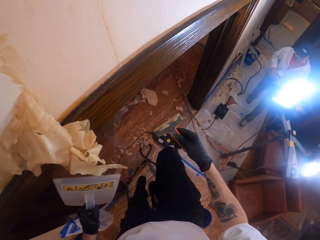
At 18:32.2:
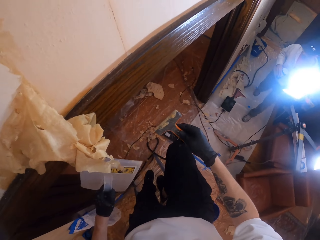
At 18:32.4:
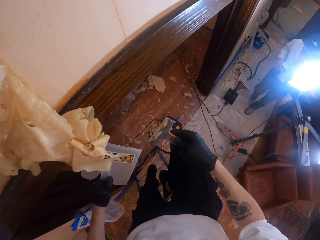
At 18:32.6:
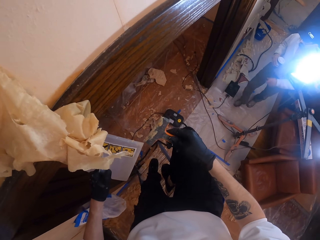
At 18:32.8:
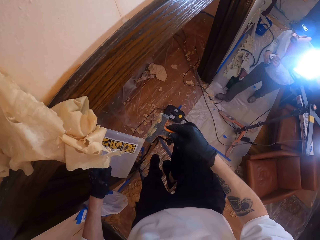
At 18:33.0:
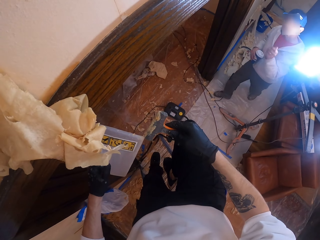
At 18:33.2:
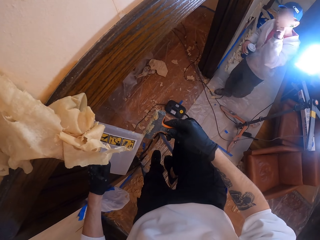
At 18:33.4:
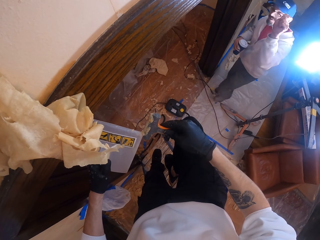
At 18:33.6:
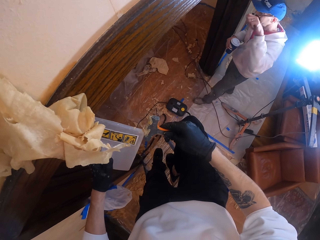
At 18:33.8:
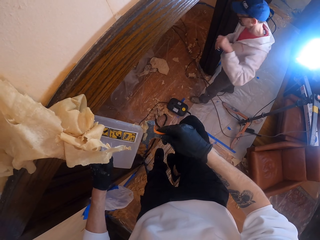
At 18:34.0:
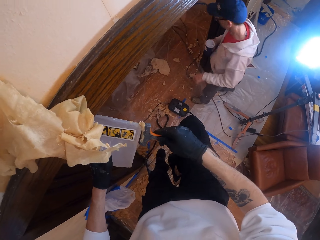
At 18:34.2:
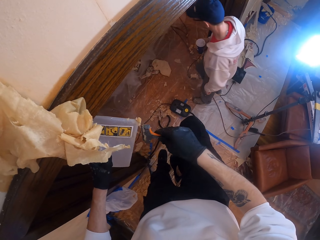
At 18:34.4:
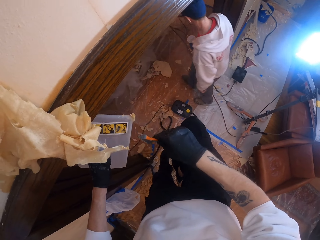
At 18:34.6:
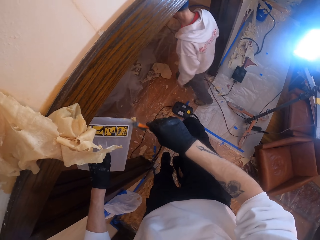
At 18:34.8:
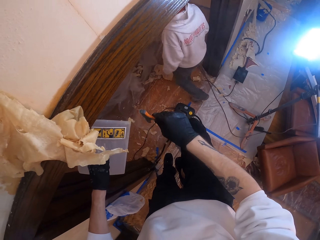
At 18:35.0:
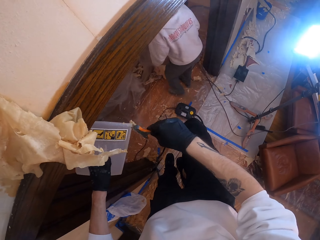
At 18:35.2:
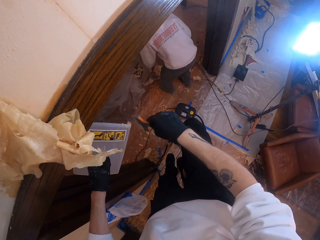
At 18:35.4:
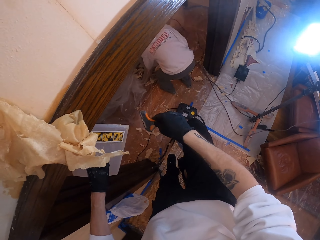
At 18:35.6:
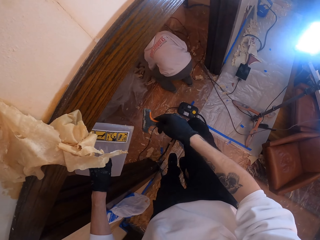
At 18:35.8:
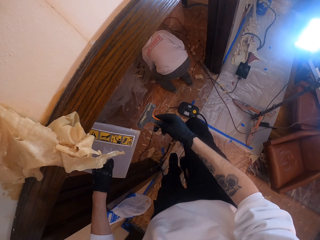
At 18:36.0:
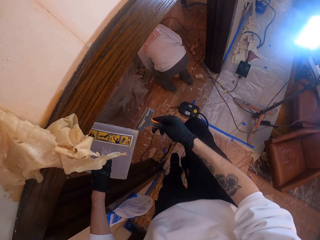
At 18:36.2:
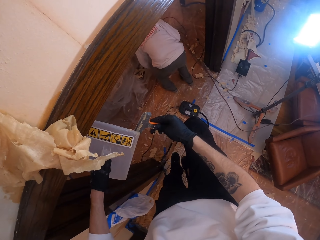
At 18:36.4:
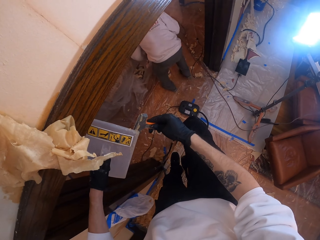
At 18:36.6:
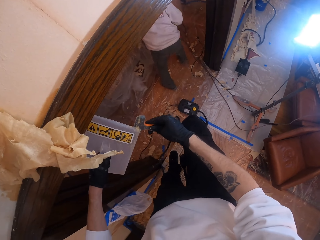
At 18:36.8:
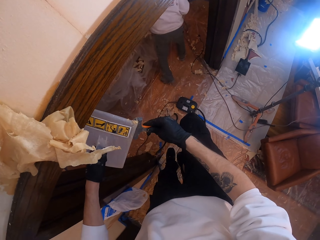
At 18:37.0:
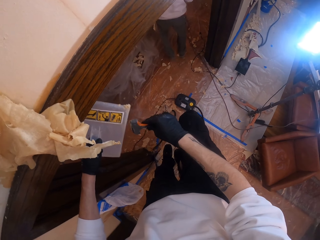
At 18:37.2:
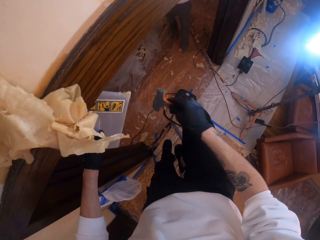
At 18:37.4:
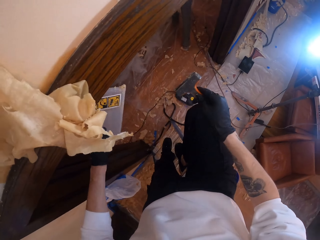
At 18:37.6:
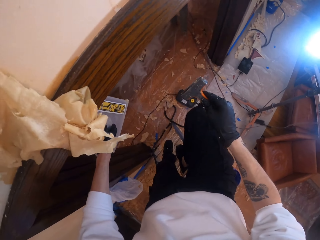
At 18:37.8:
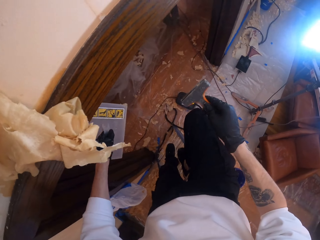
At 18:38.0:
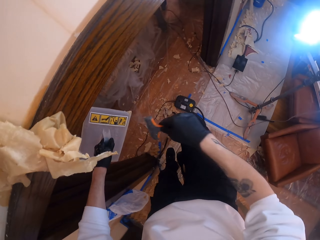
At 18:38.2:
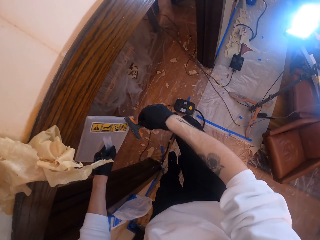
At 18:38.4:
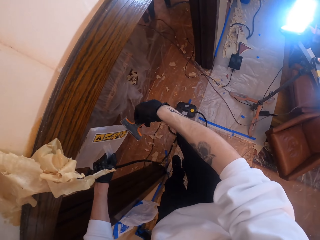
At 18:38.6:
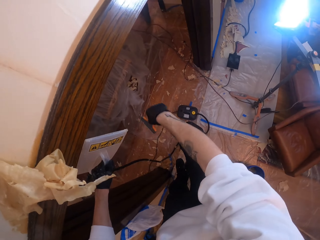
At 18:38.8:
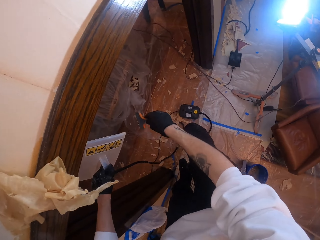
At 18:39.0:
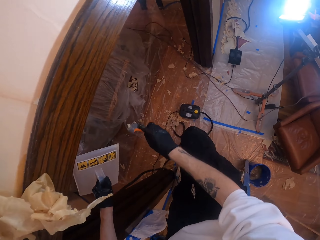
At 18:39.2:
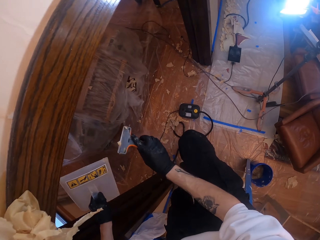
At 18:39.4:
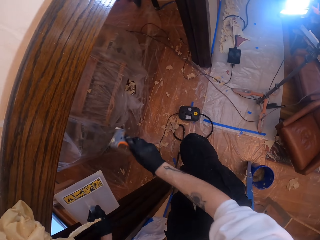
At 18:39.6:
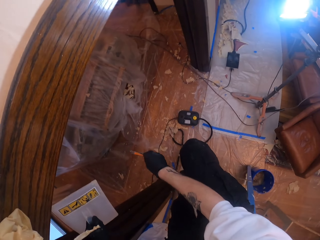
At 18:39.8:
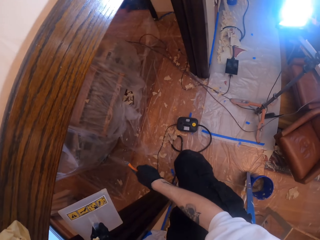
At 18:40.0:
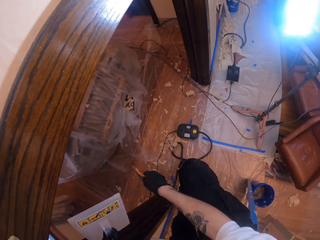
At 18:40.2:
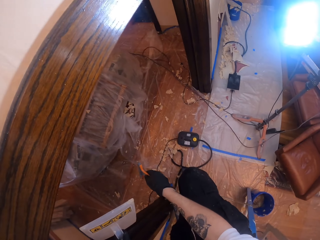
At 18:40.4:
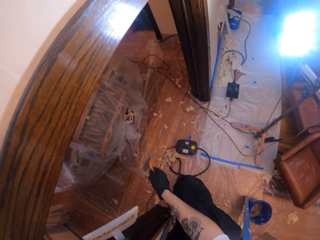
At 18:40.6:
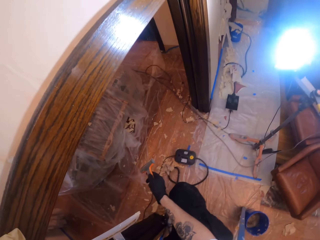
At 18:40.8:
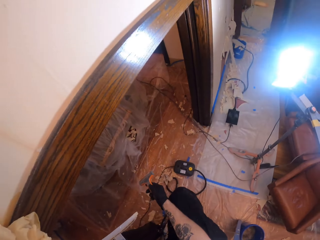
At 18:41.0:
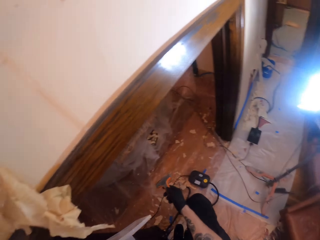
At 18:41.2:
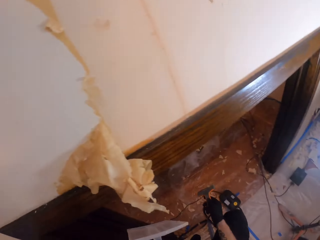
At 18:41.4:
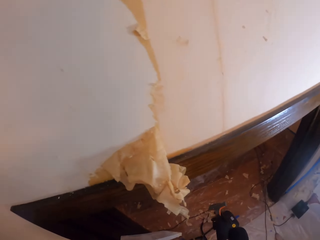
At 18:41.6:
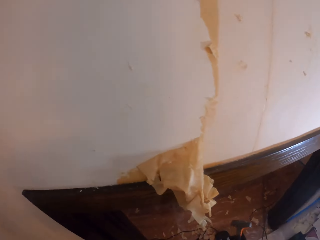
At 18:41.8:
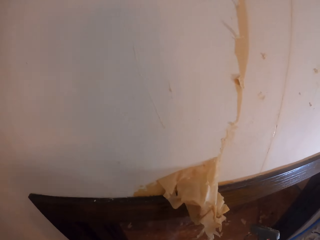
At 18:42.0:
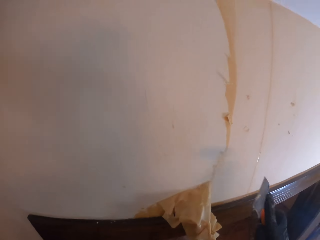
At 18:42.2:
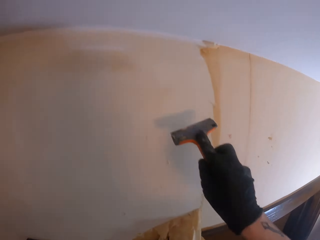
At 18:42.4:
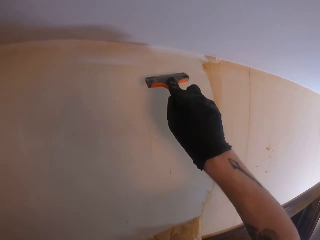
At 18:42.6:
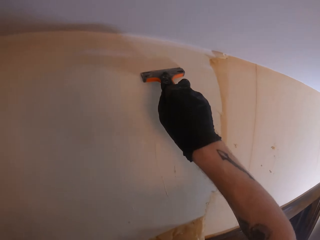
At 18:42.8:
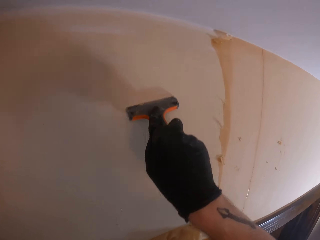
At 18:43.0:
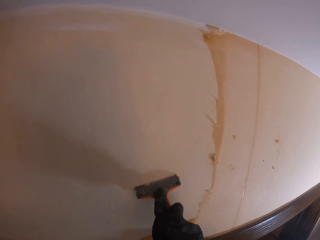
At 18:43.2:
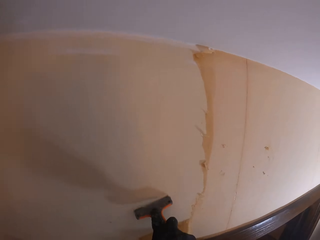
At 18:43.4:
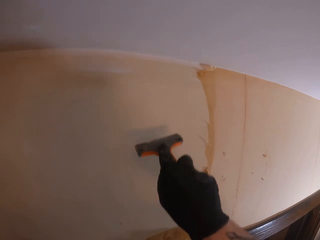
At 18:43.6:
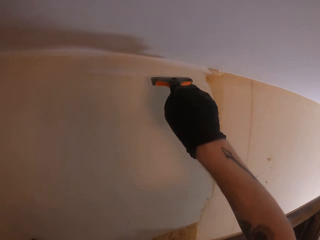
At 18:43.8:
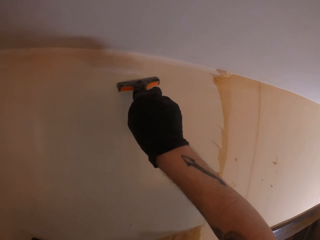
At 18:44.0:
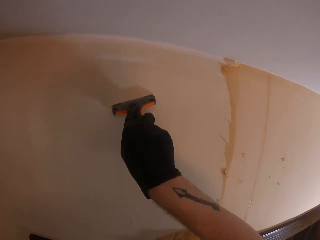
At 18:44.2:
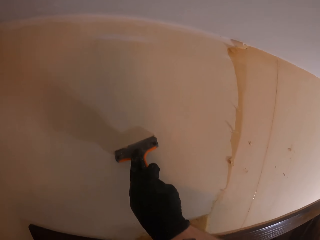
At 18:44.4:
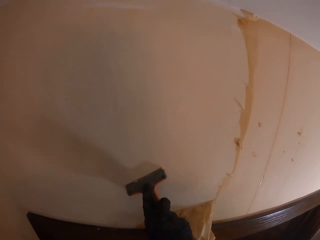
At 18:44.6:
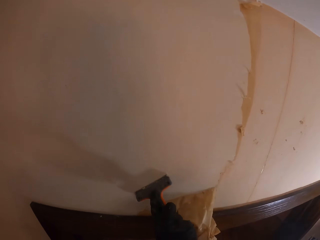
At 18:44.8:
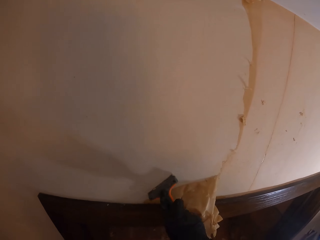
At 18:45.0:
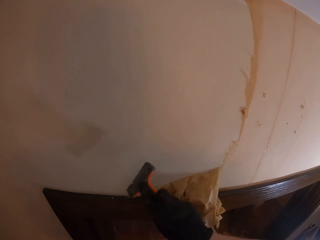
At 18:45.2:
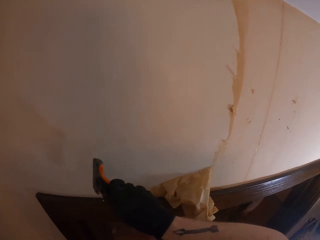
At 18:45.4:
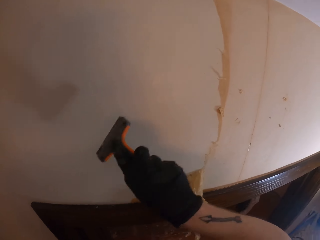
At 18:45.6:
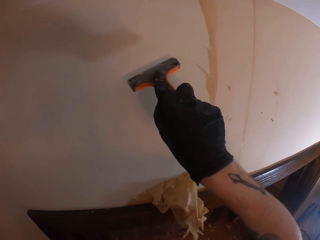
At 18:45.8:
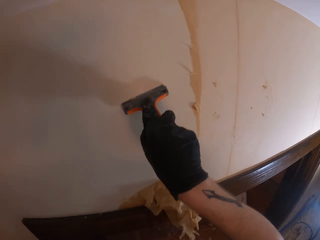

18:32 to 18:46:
The camera wearer stares at the paint scraper. A man walks around. The man interacts with the camera wearer. The camera wearer wipes the paint scraper with a steam wallpaper stripper. They remove paint from a hawk. The man collects something on the floor. The man walks around. The camera wearer removes paint from the hawk. They look around. They scuff the wall paint with the paint scraper.

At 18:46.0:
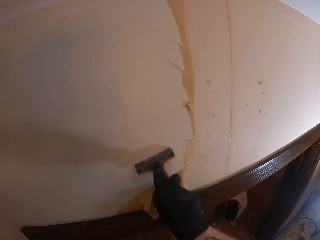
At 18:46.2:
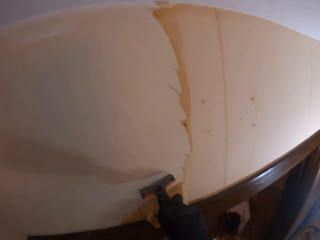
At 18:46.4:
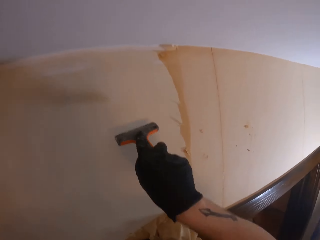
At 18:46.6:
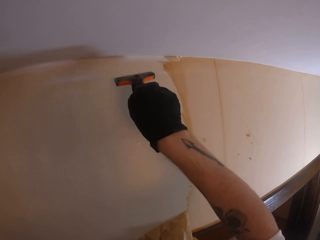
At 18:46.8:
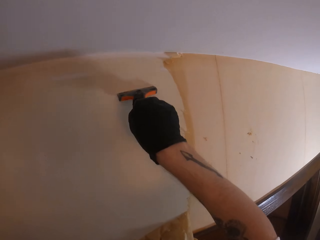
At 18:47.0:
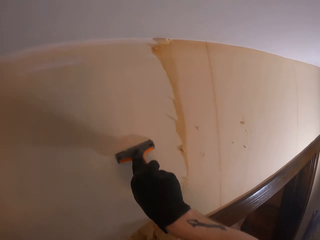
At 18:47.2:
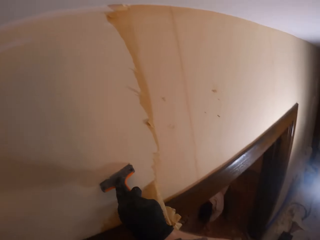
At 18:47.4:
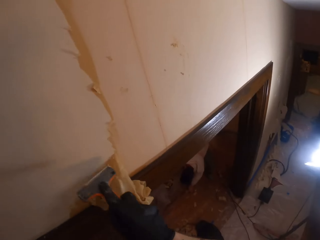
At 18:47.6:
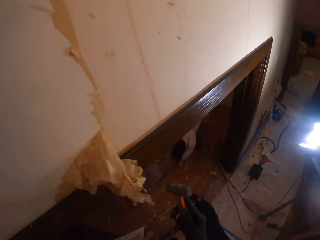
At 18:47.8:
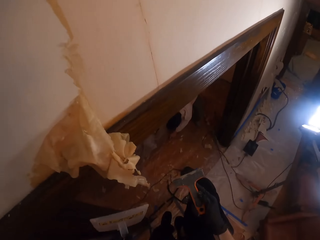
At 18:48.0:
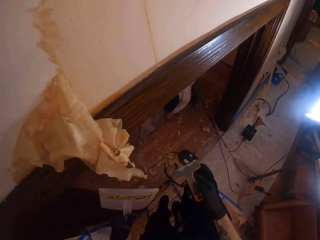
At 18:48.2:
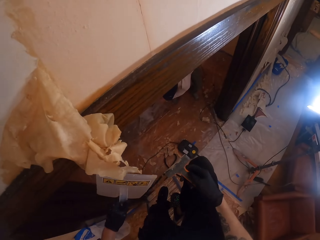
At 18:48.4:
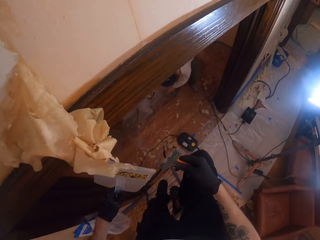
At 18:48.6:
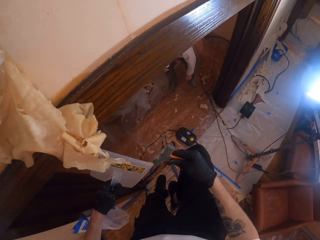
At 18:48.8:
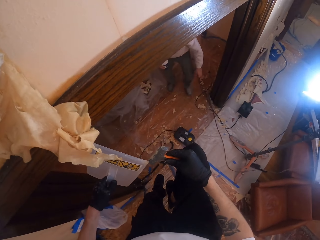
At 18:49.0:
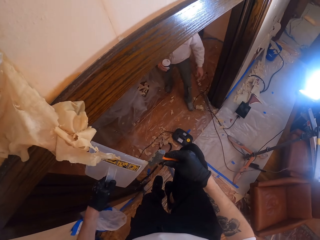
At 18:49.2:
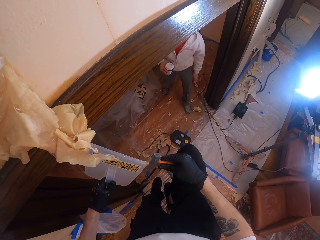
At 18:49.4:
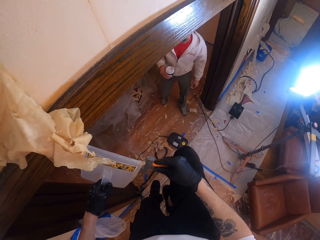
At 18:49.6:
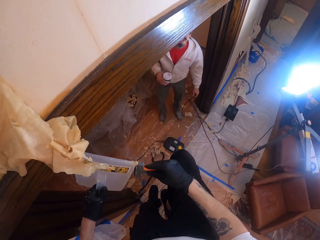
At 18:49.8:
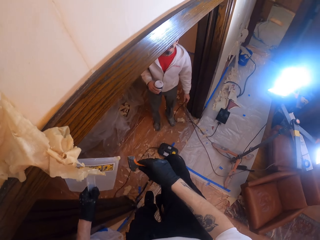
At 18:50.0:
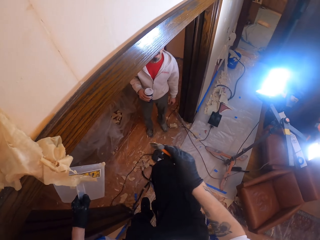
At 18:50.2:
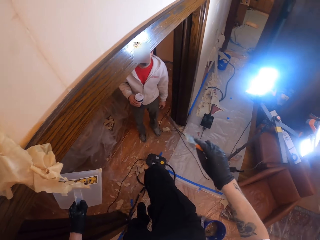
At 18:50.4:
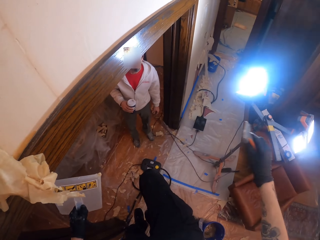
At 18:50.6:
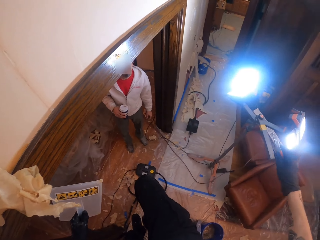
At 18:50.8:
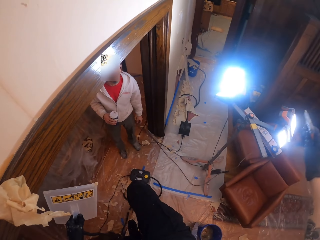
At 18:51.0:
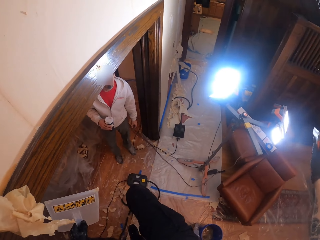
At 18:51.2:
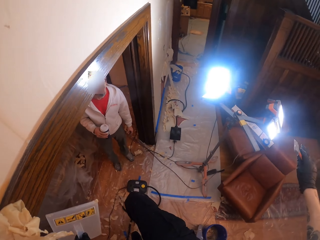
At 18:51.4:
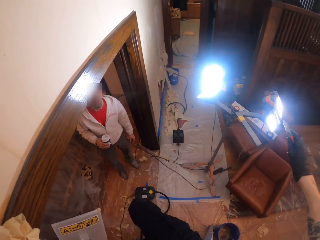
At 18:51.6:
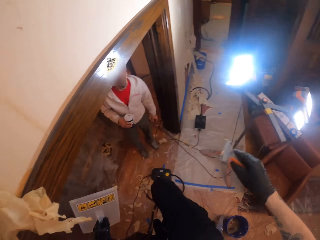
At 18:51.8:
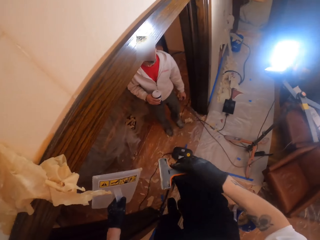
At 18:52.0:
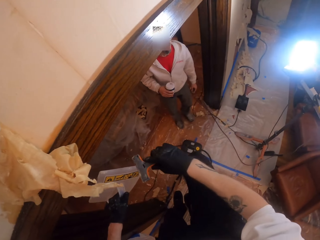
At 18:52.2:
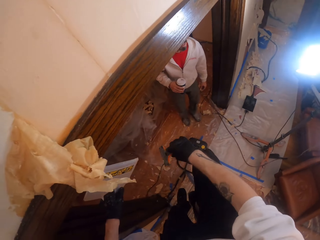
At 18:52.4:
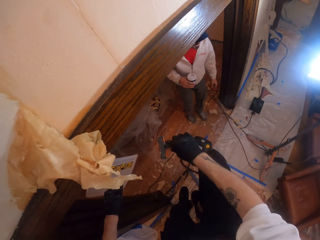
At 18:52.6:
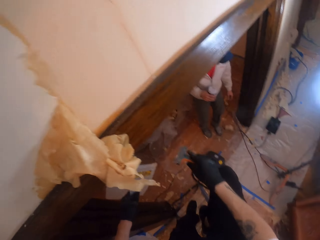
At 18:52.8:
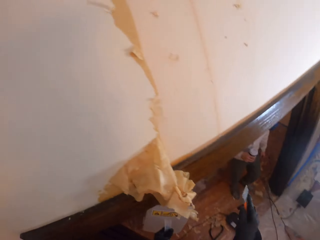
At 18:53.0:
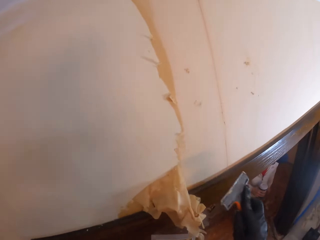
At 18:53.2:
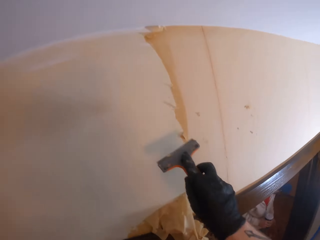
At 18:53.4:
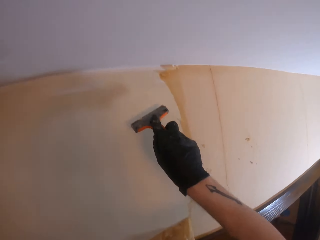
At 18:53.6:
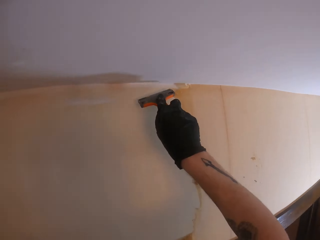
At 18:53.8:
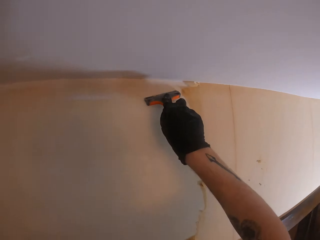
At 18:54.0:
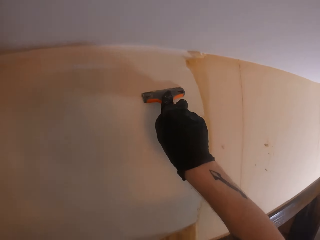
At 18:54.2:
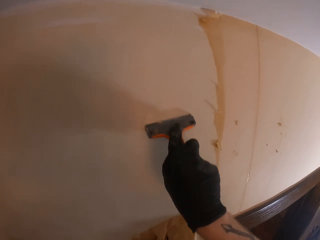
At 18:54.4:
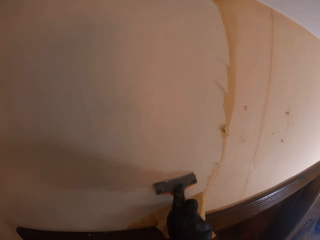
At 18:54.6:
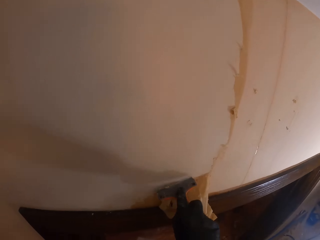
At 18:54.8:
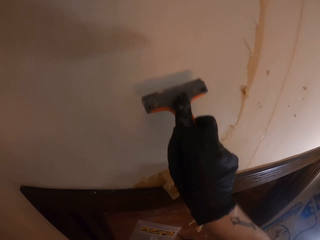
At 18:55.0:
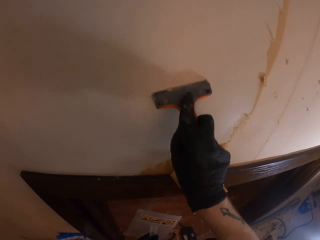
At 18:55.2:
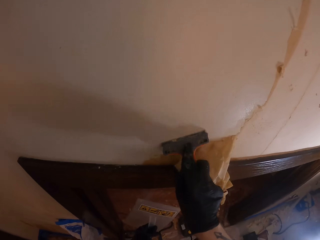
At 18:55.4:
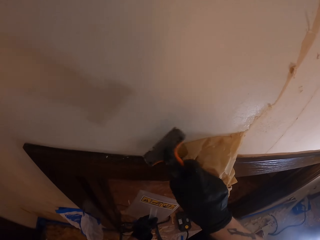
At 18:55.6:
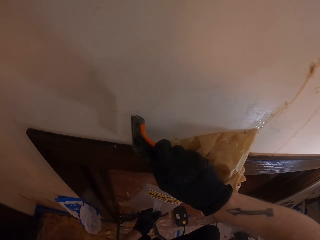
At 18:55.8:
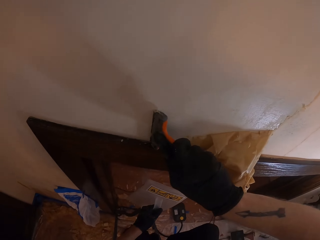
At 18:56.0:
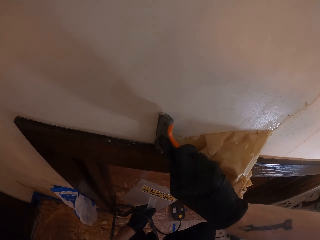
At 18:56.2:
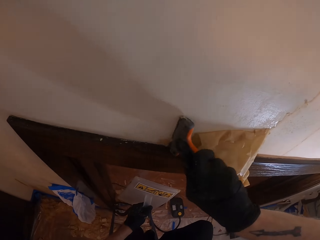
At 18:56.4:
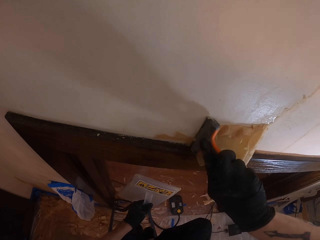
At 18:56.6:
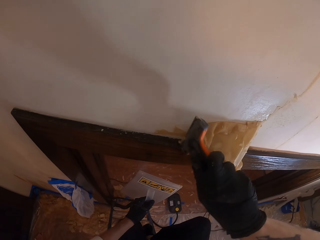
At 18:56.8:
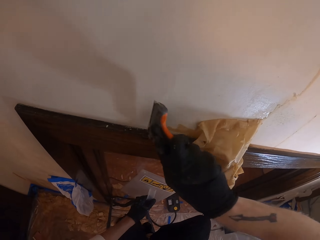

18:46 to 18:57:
The camera wearer stares at the paint scraper. They wipe the paint scraper with a steam wallpaper stripper. A man holds a disposable cup with a right hand. The camera wearer waves the right hand at the man. They wipe paint on the steam wallpaper stripper with the paint scraper in the right hand. They remove paint from the hawk. They scuff the wall paint with the paint scraper.
